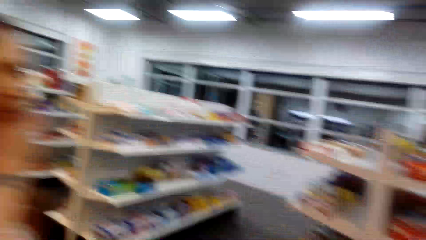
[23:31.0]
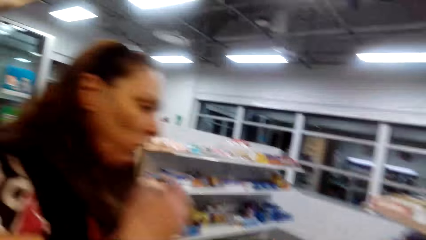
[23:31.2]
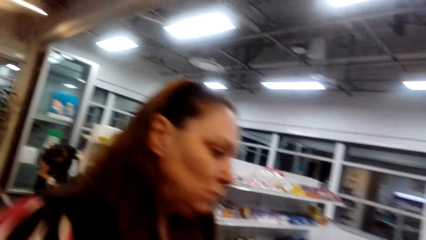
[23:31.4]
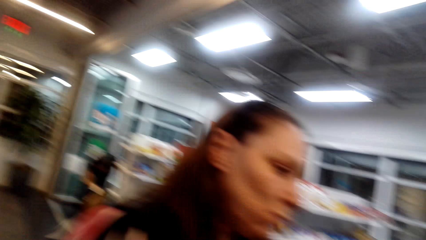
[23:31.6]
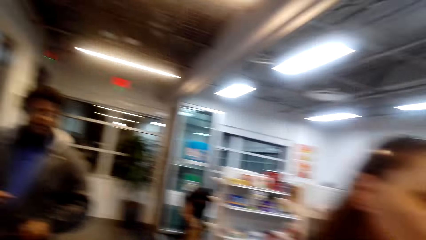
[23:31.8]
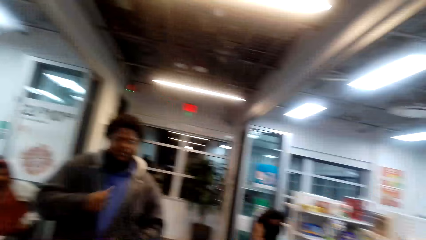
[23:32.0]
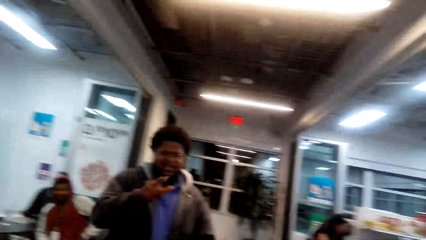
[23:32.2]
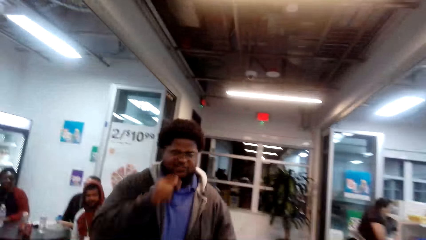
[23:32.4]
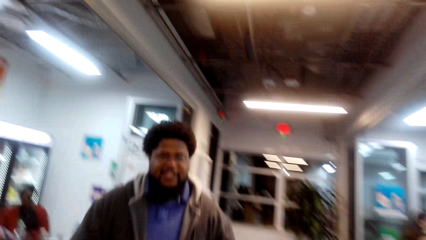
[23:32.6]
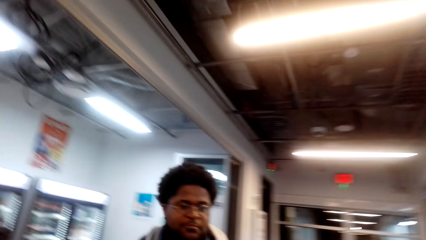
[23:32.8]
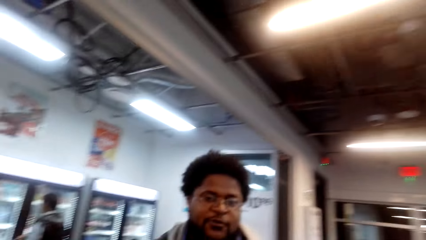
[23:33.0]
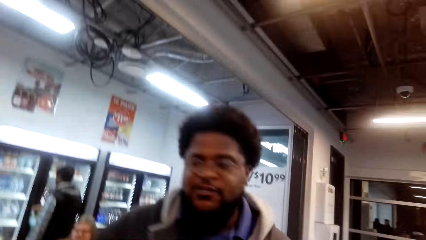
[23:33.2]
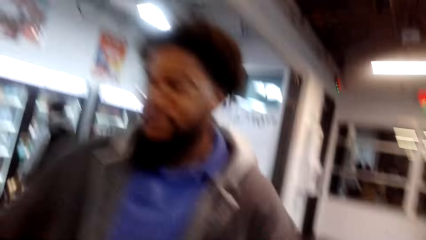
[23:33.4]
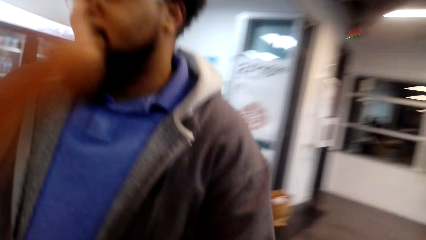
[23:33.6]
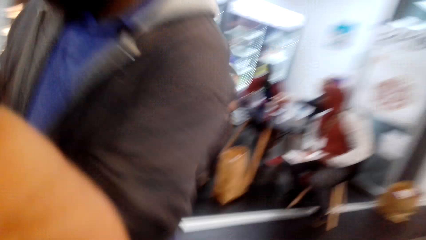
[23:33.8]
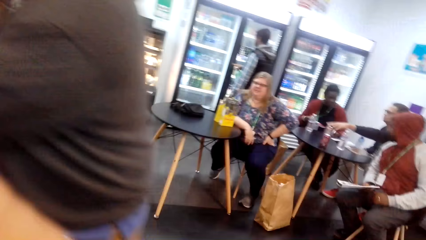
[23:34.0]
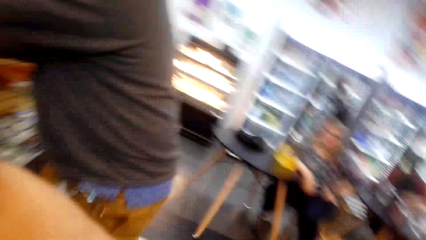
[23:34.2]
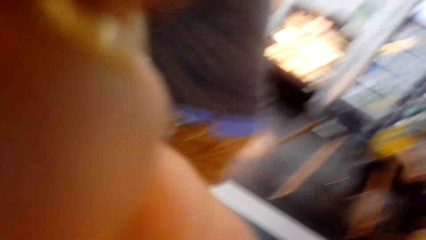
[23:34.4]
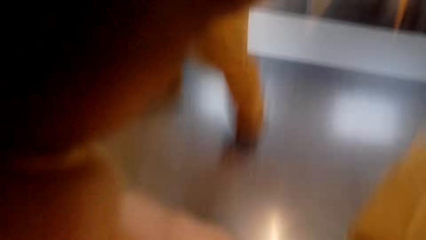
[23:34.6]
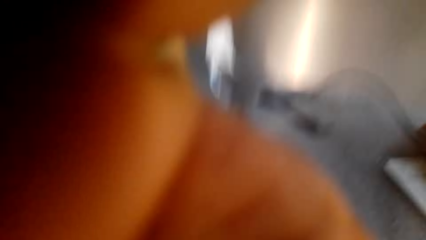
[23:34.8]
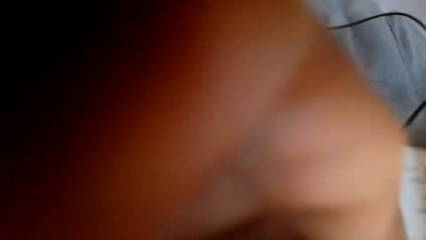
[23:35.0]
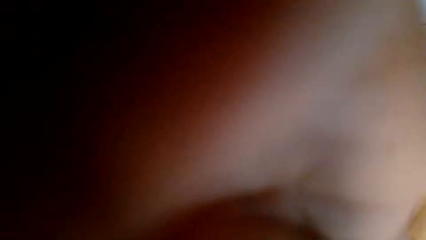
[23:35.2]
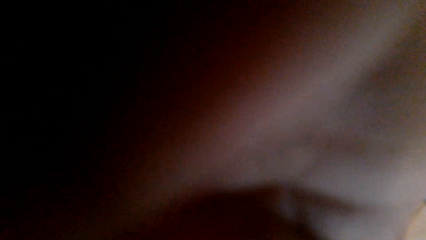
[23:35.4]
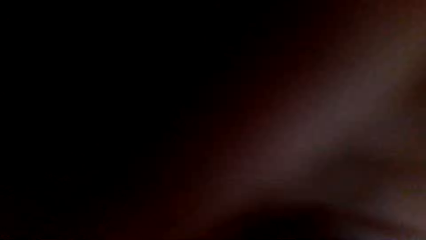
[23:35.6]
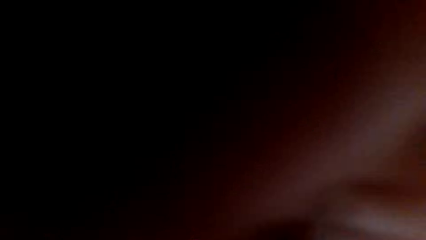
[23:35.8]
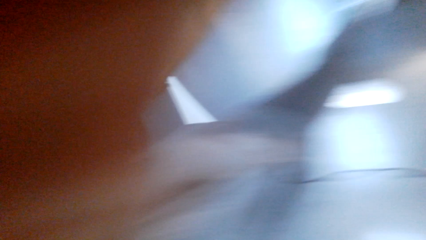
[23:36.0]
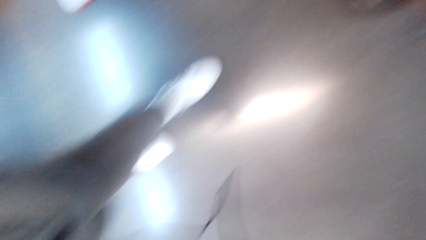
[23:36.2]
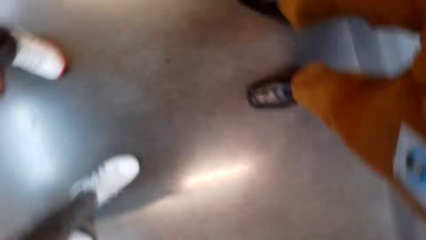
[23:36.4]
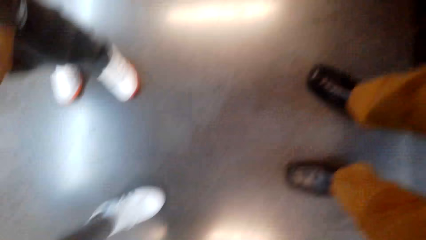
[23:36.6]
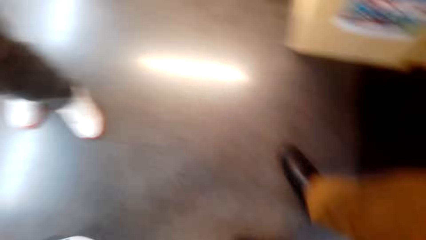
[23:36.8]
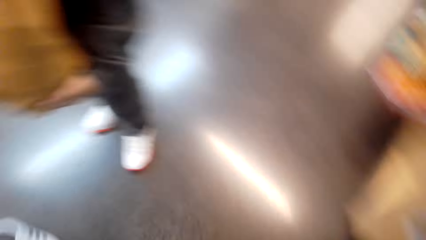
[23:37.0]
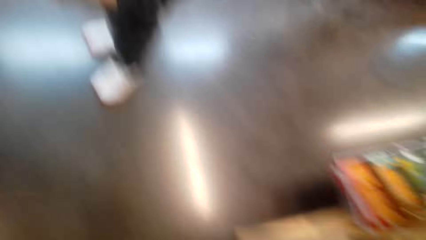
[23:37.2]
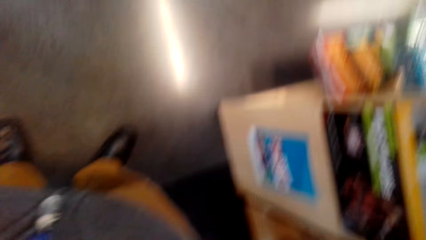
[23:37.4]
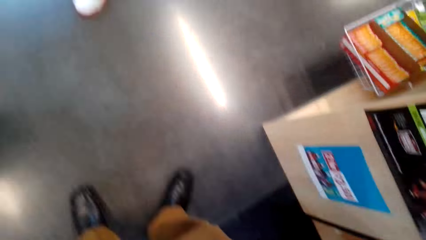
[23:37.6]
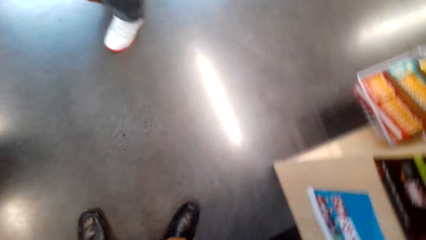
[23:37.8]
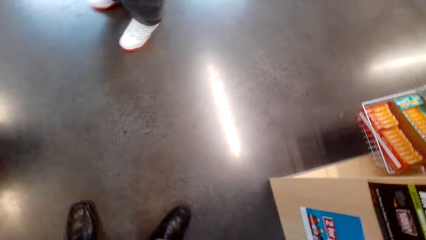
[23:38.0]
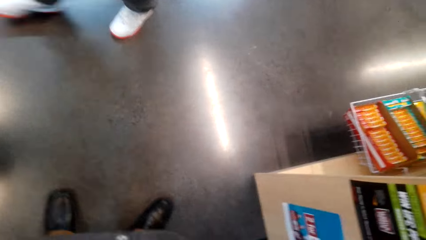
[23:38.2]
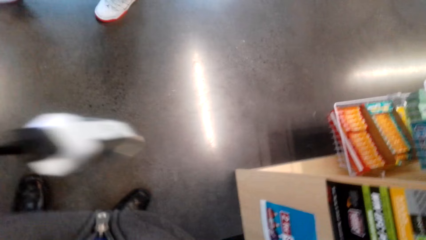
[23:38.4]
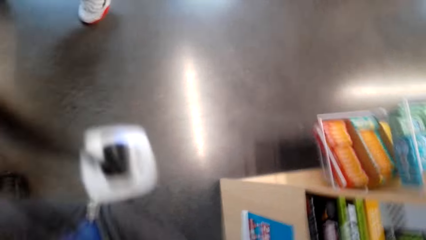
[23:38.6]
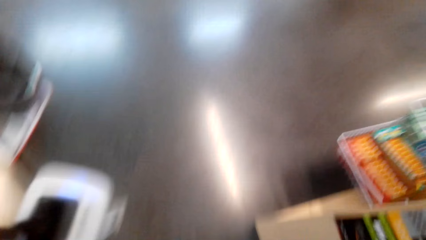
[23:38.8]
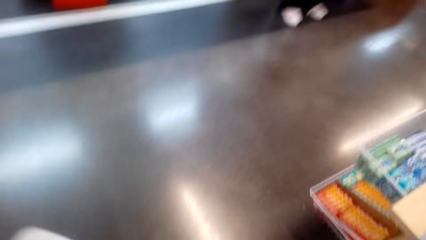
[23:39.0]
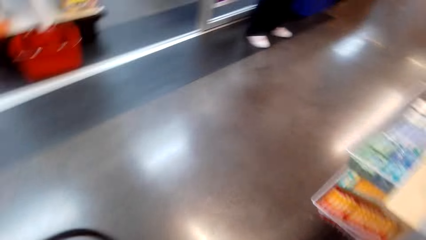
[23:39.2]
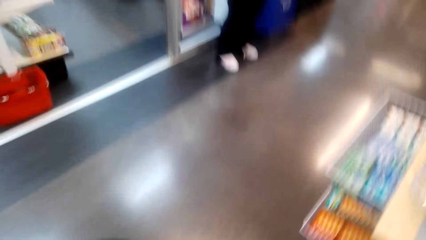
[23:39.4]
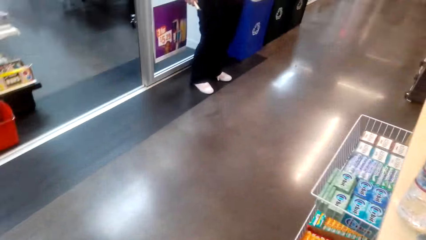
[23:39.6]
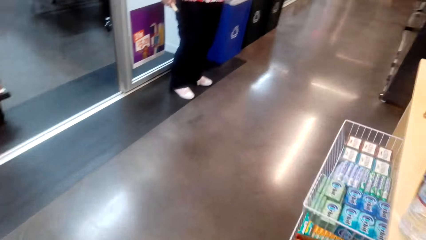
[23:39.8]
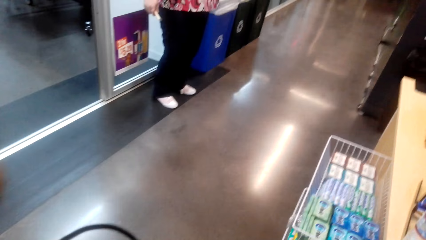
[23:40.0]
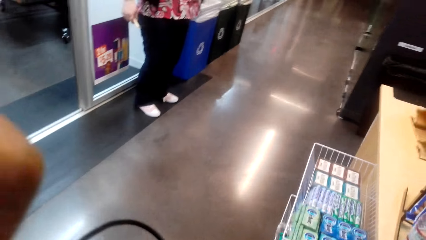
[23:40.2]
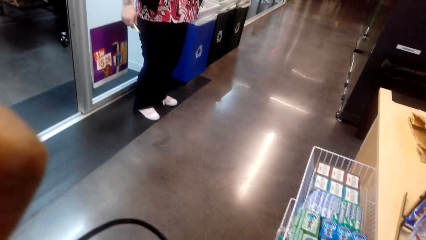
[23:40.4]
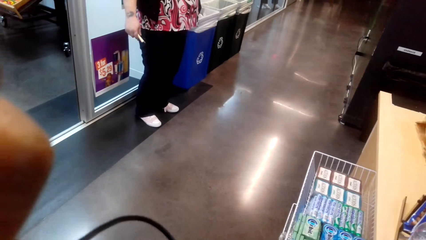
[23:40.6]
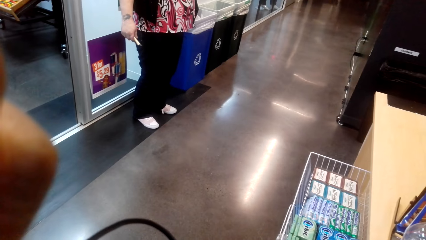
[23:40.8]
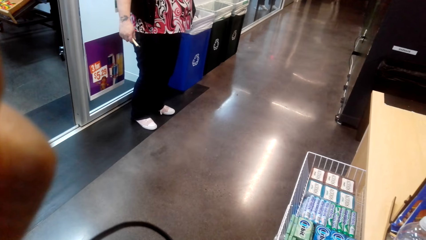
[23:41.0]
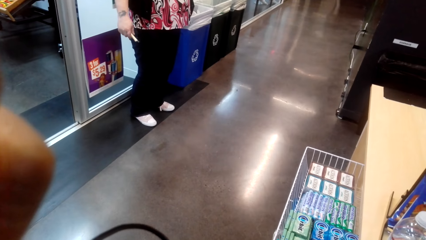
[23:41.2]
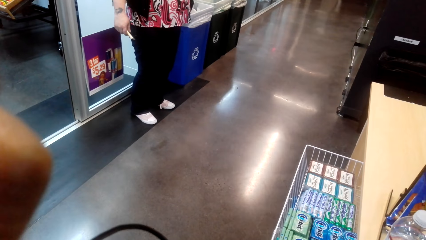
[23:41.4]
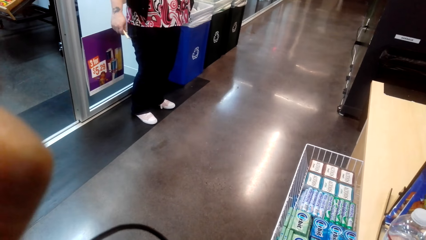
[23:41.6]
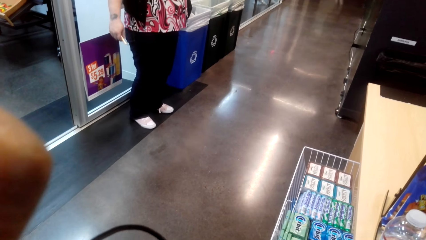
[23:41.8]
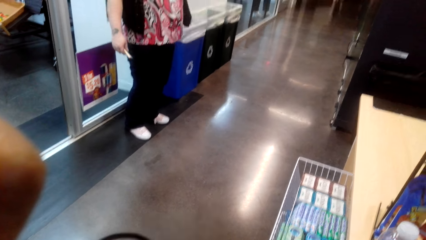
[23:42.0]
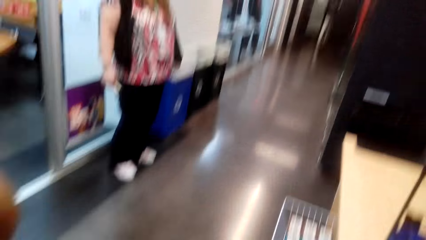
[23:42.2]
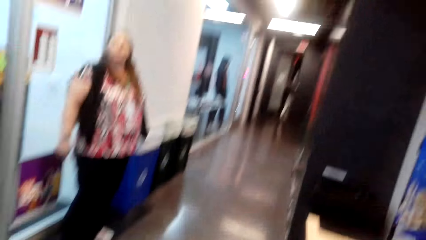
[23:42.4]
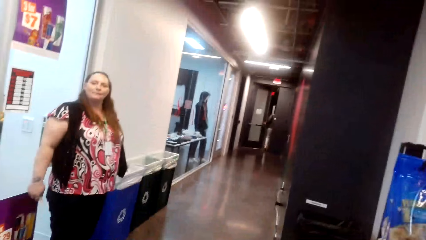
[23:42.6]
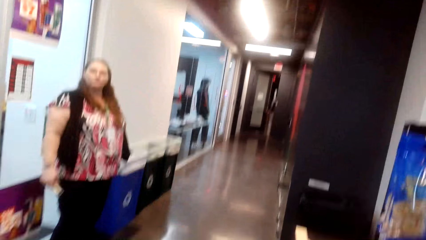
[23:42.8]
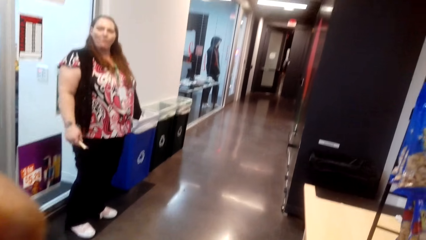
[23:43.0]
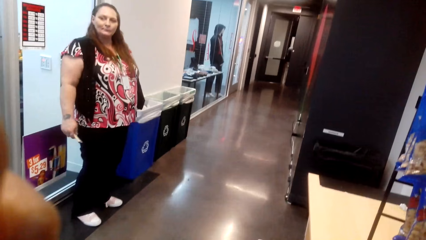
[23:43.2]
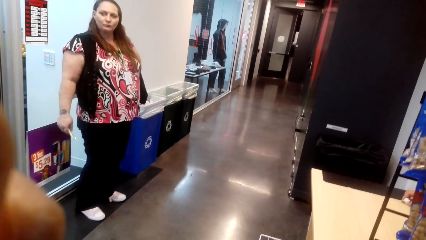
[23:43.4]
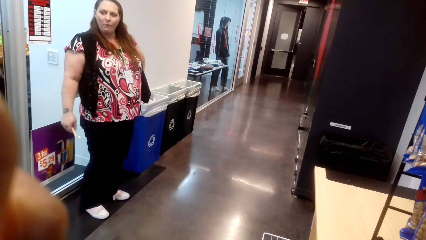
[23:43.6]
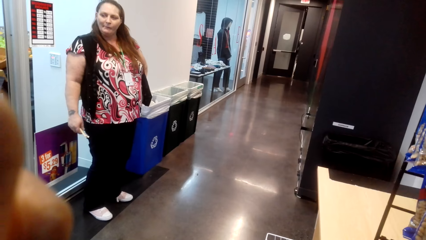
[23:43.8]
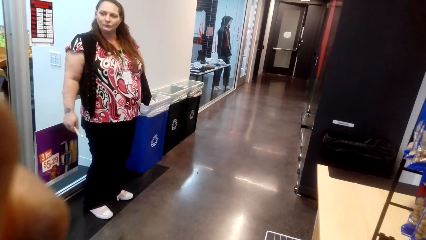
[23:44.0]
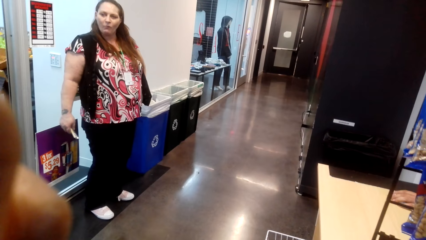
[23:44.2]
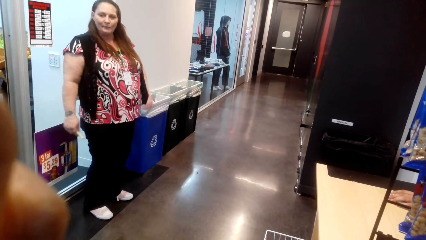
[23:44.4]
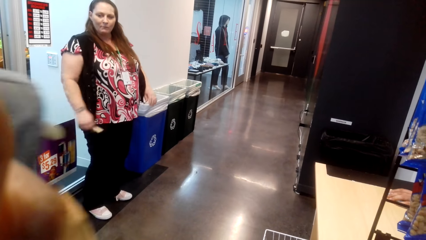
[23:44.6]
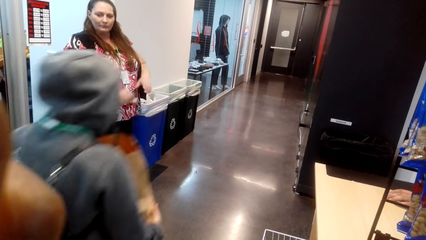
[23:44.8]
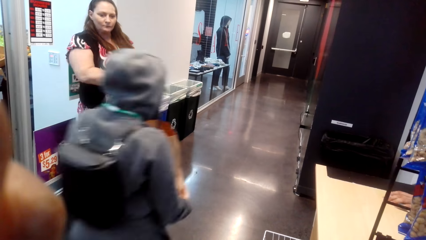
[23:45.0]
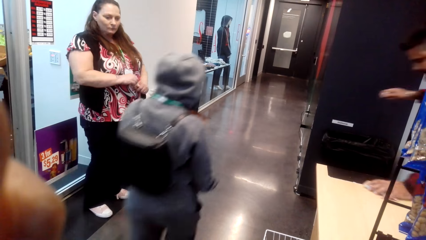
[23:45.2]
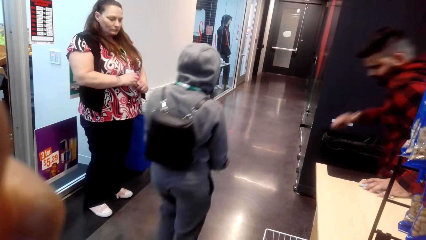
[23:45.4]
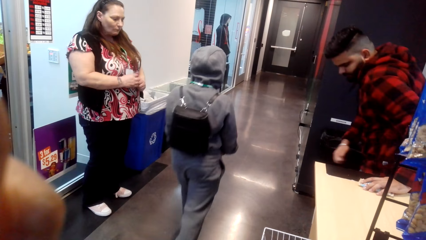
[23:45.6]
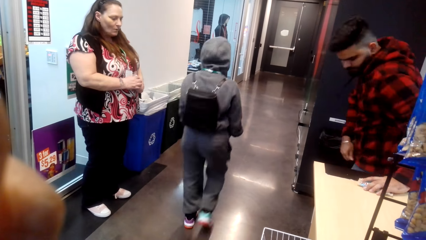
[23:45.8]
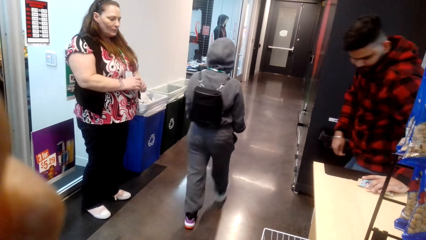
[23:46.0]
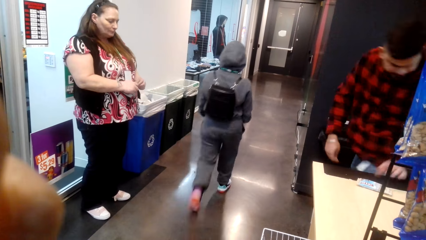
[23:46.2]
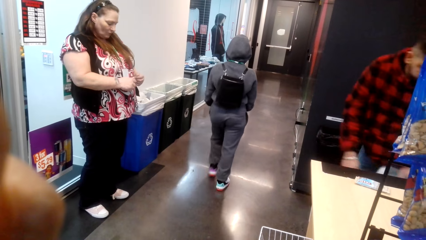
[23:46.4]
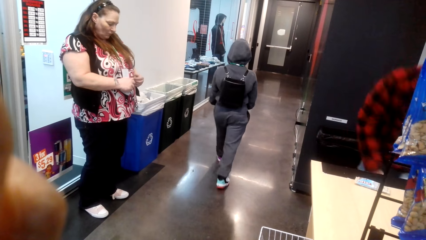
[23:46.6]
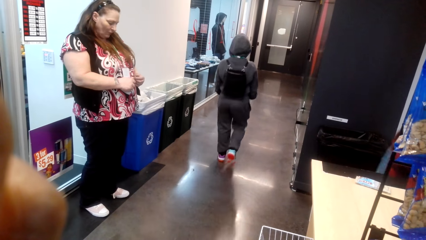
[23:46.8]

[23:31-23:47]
The camera wearer talks to a person. Another person talks to the camera wearer. The camera wearer adjusts the camera. They hold the camera. Another person stands aside. The first person walks out of the supermarket with the shopping bag. Another person turns to the counter.
